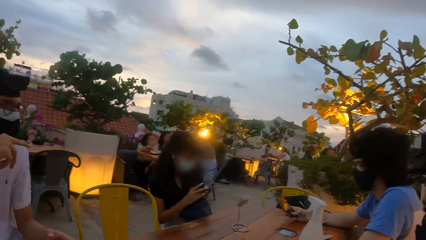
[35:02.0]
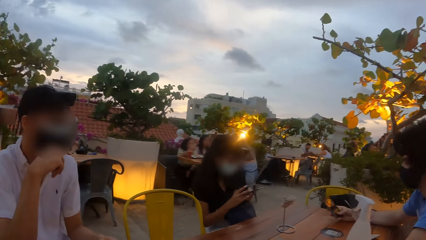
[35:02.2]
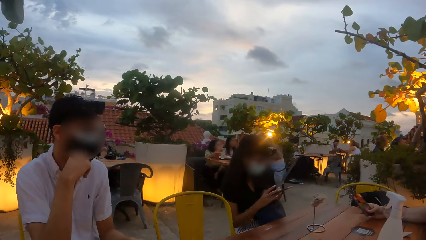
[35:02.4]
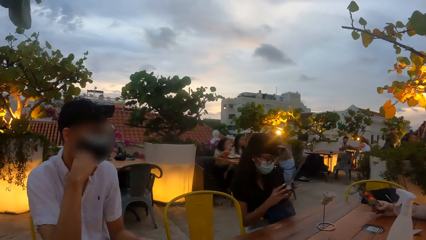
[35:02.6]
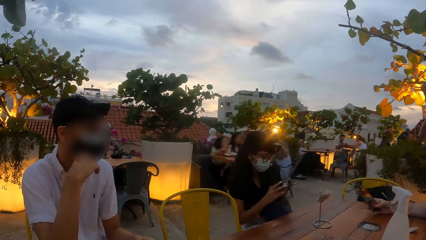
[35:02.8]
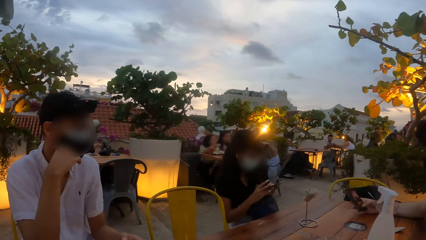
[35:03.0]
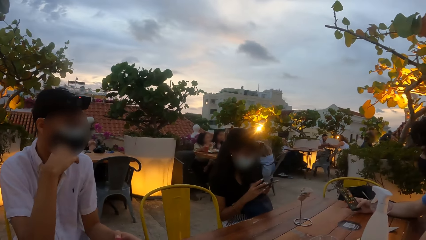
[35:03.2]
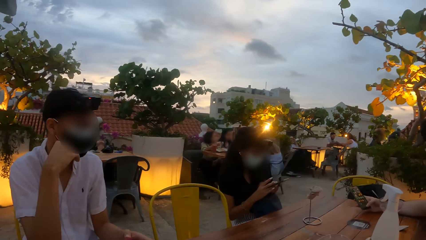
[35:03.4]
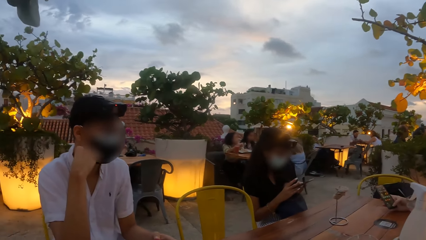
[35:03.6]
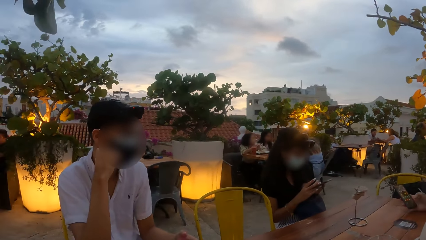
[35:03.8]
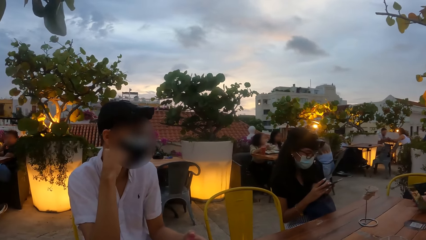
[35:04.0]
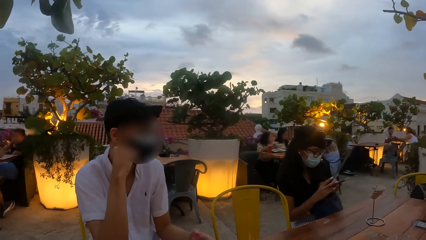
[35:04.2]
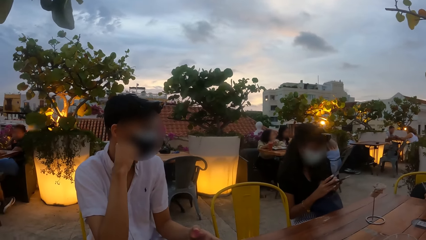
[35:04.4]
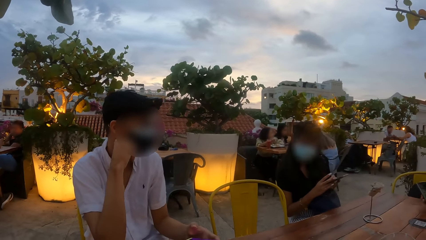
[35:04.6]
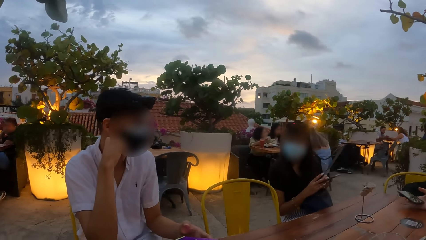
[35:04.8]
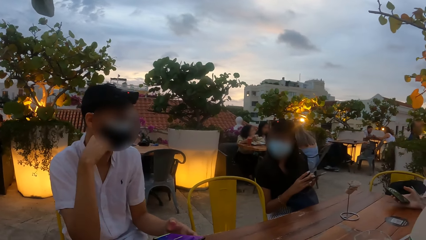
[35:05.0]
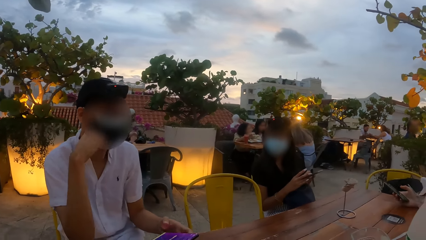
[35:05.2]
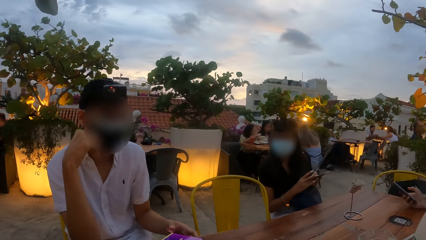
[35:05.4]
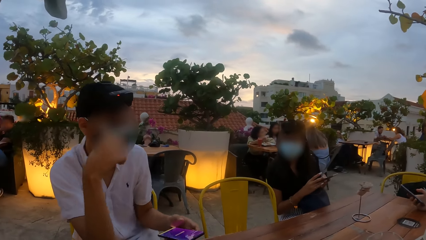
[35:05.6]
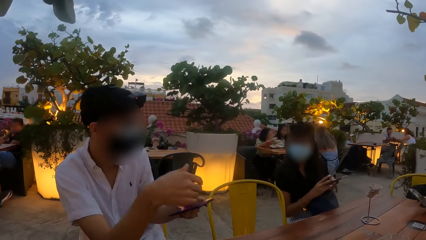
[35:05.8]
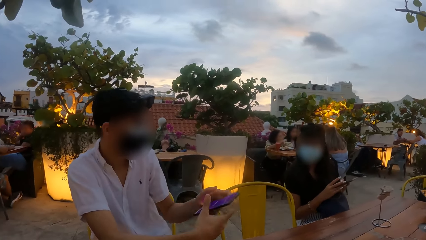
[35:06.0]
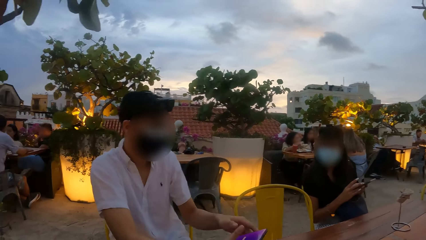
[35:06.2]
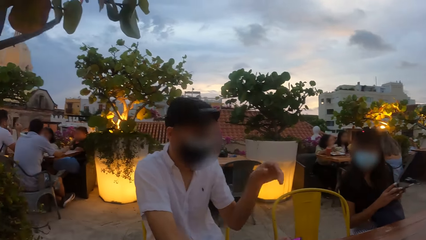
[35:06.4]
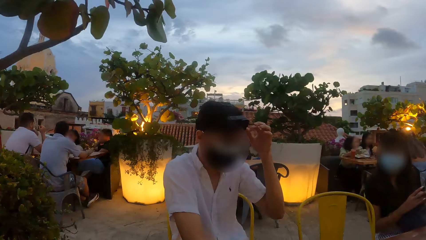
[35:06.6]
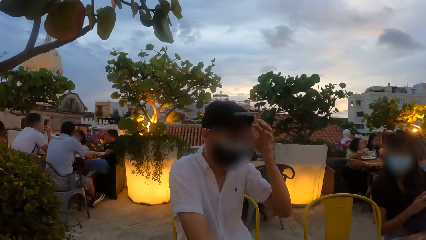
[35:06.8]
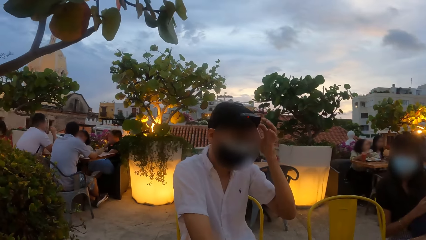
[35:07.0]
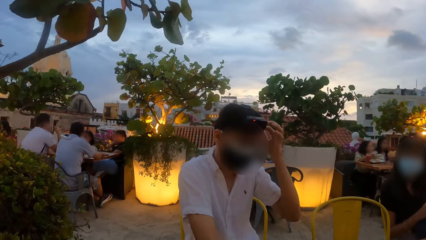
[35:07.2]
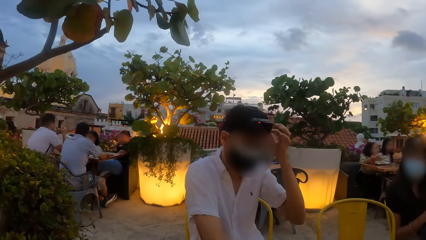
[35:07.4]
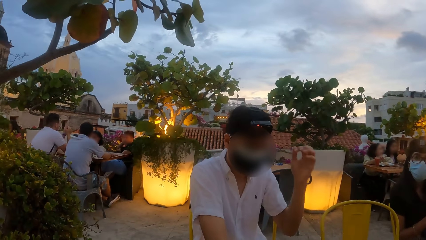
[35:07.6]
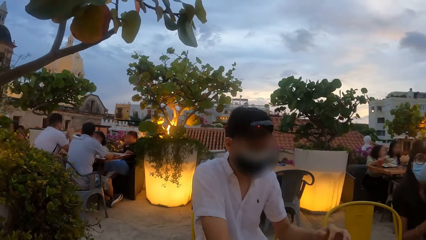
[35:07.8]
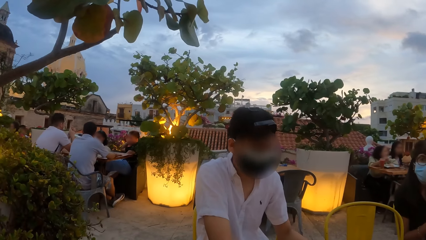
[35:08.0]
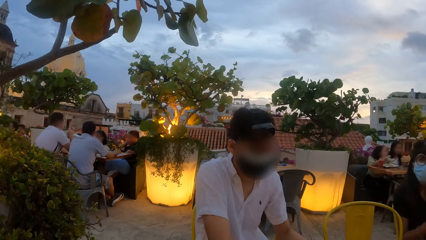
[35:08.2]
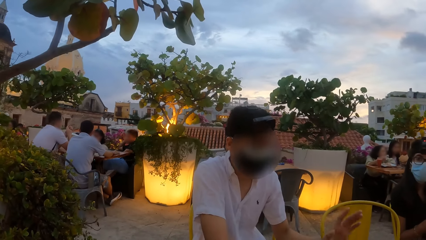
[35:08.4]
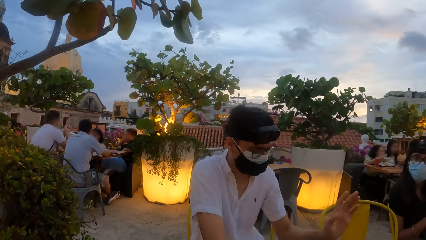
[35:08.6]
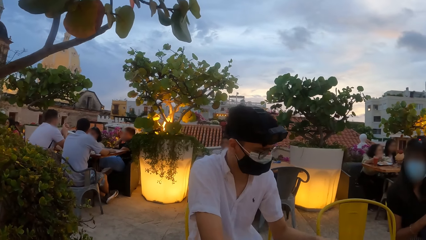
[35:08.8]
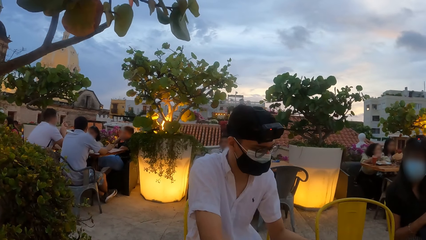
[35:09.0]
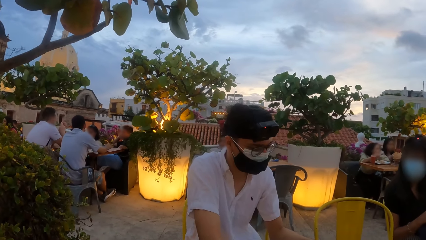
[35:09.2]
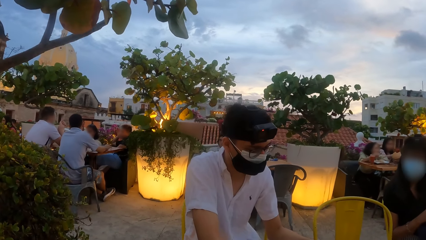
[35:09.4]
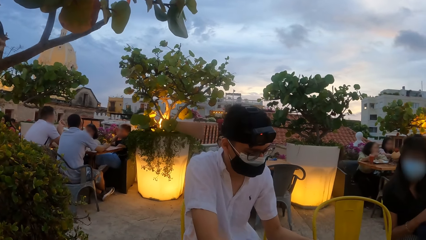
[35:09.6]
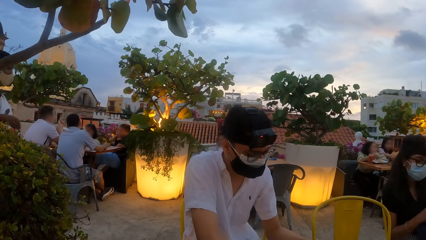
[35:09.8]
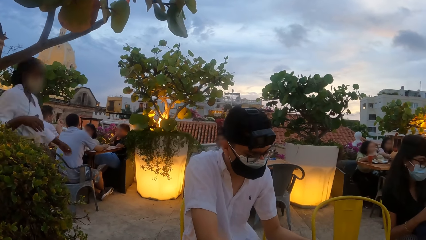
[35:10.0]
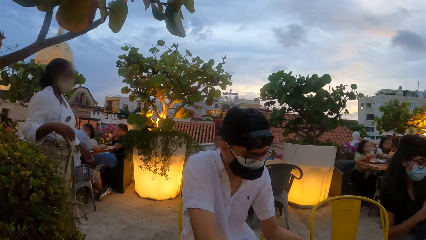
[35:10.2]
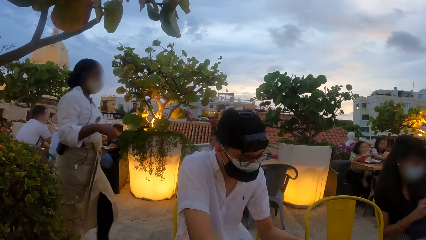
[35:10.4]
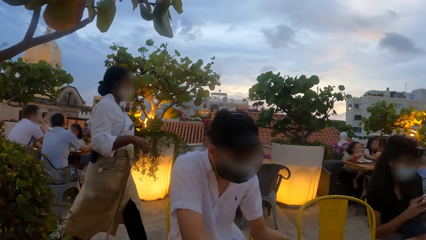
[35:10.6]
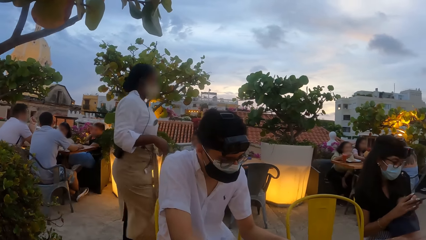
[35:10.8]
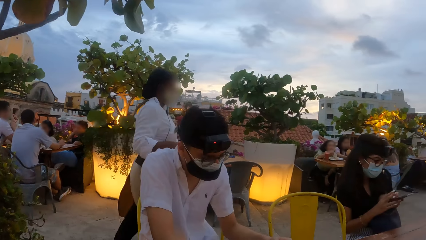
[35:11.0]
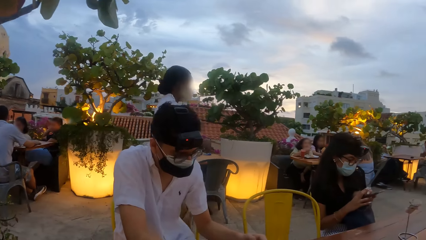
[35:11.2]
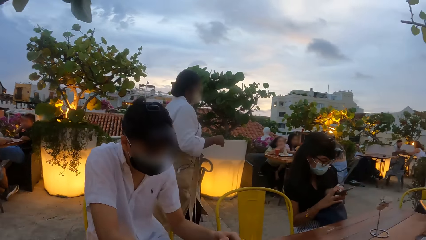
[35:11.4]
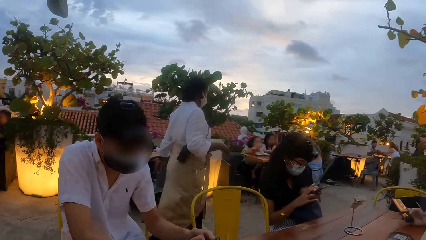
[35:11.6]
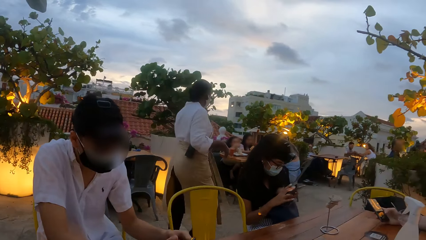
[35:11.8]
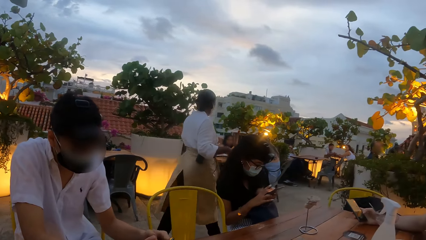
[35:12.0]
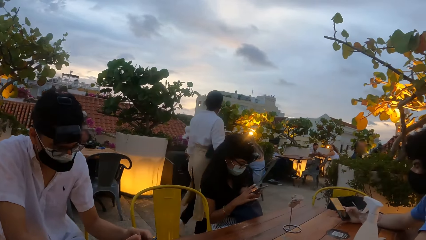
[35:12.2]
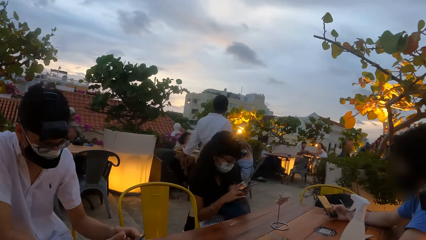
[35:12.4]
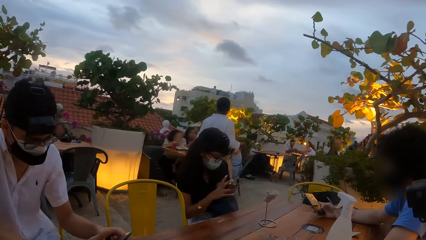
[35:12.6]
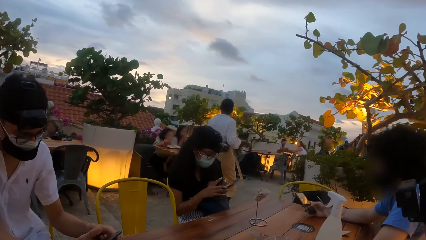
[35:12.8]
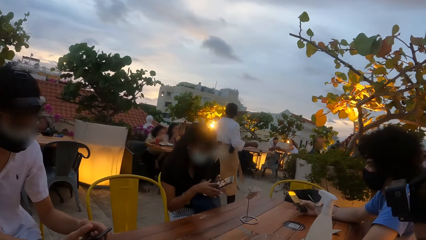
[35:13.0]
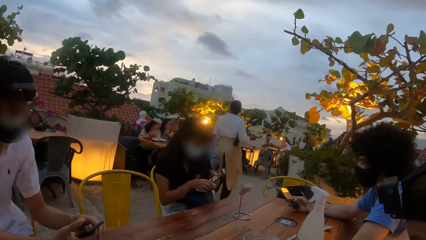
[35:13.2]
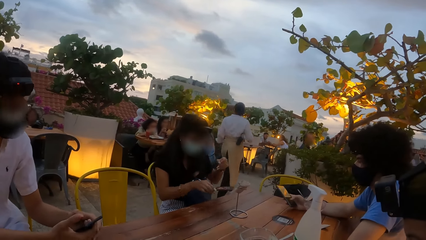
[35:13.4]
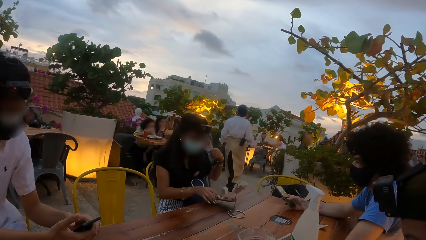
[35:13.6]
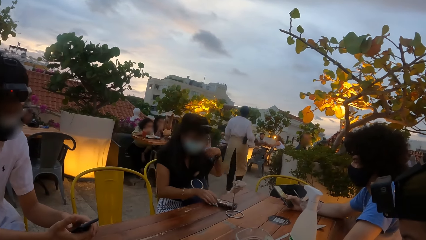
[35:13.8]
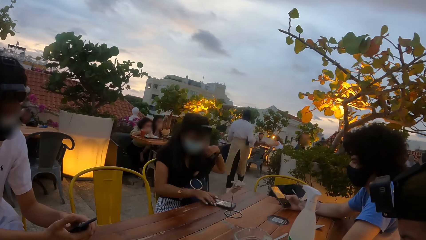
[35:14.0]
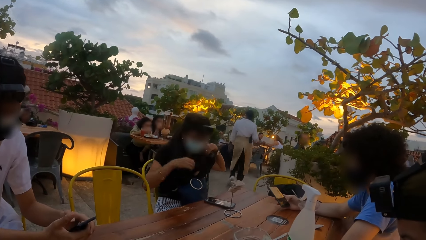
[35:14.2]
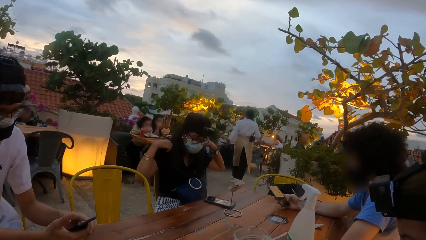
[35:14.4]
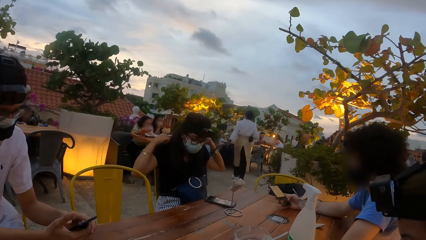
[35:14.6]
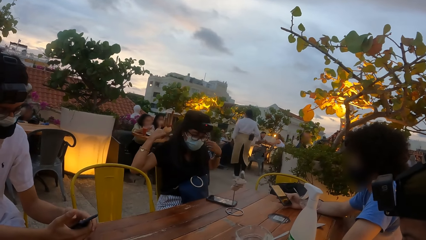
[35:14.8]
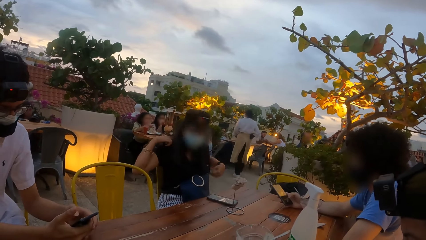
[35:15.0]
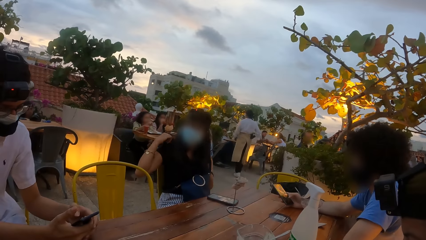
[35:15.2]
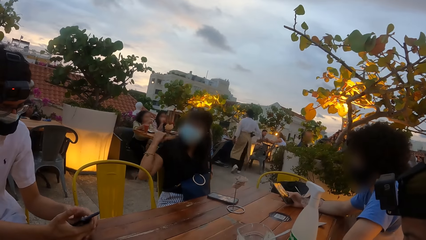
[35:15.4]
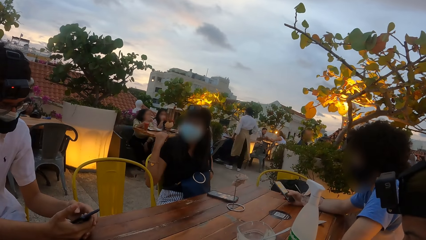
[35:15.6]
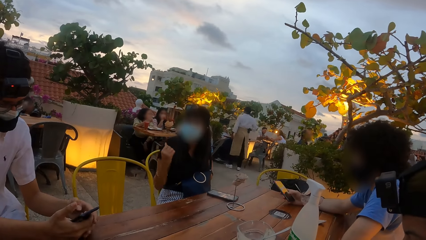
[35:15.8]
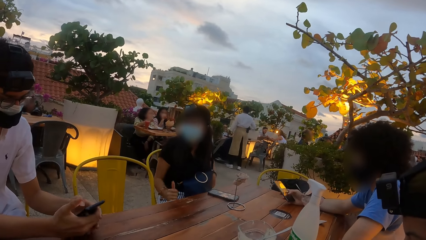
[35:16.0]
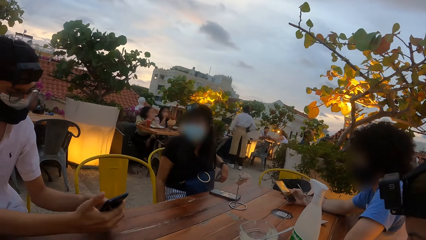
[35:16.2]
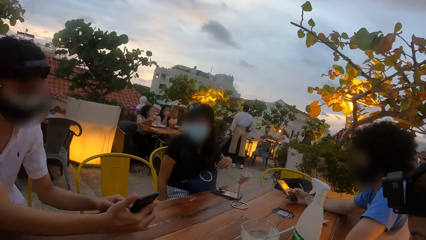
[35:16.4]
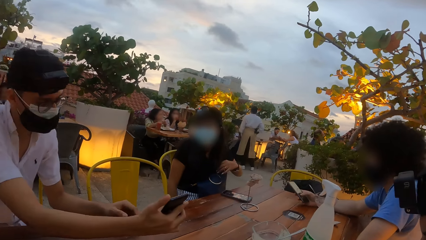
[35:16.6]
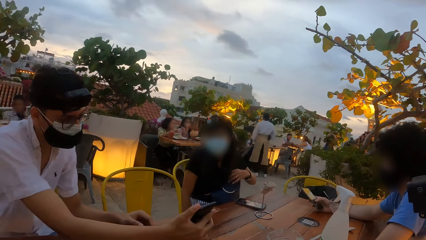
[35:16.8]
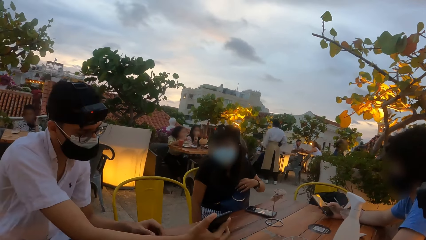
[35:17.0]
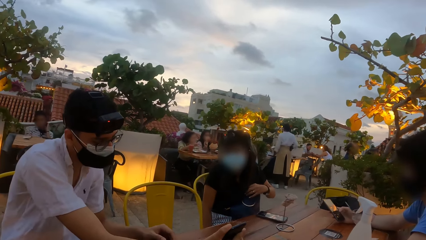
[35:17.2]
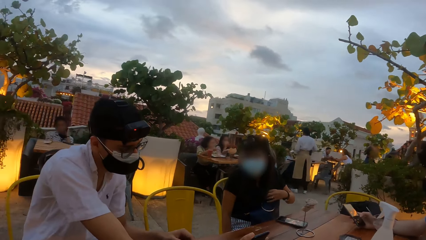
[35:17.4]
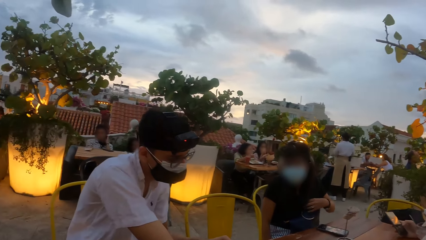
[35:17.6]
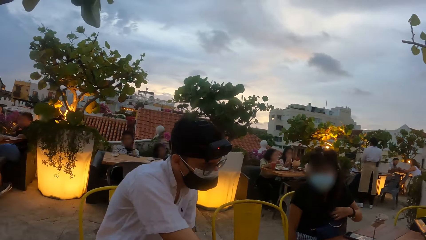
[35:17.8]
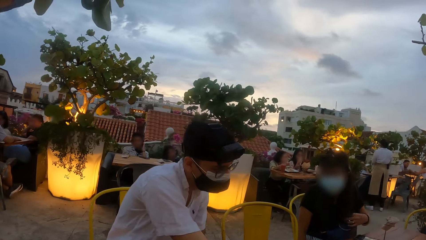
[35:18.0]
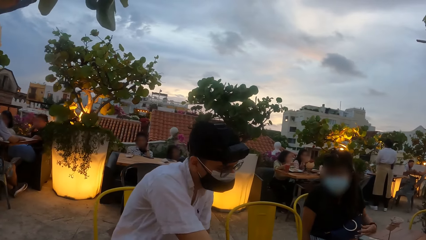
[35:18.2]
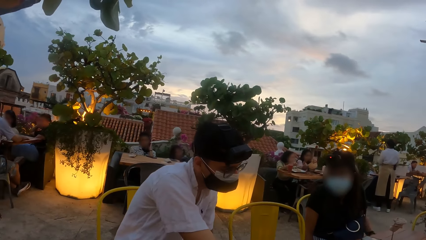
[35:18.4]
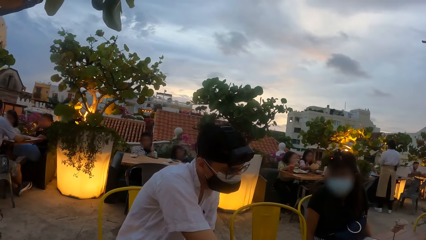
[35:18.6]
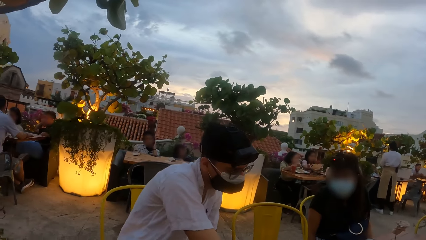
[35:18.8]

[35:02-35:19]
A man operates the phone with his right hand. Another man rubs his cheek with his right hand. The other man passes the phone to his right hand from his left hand. The other man touches his hair or head camera with his left hand. The other man gestures with his hand. The other man operates the phone with his hands. The waitress passes in front of a person. A woman drops the phone on the table with her right hand. The woman adjusts her dress with her hands. The woman touches her hair. The first man operates the phone. The other man shows the phone in his right hand to the woman.
